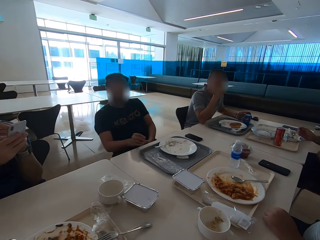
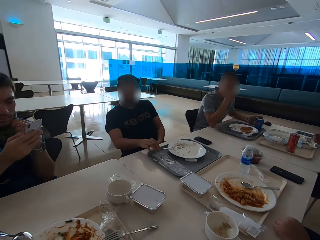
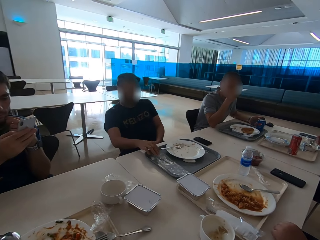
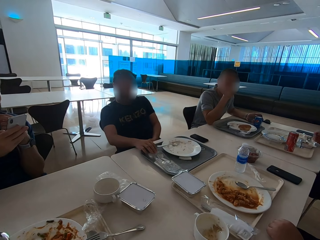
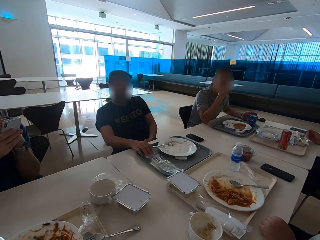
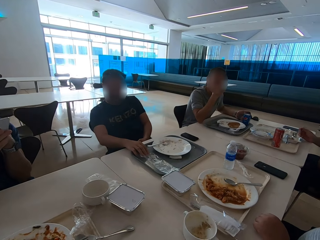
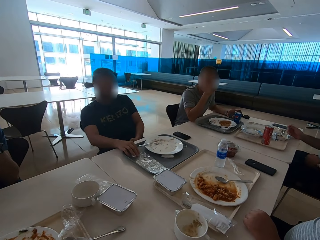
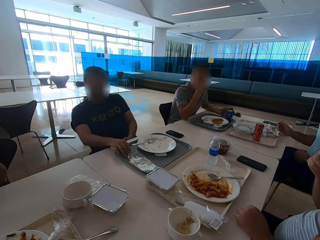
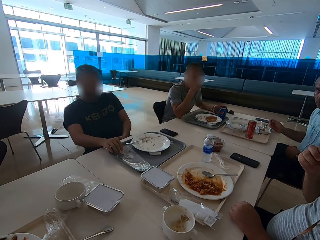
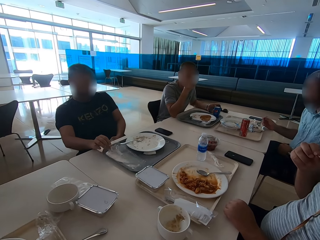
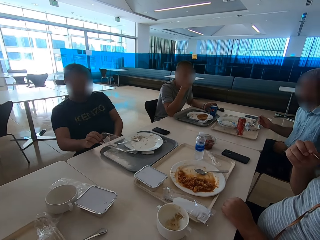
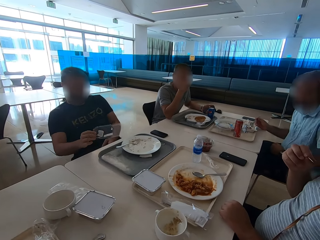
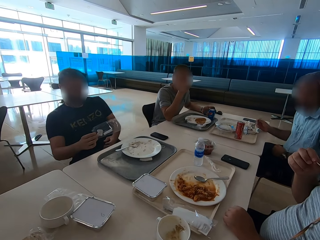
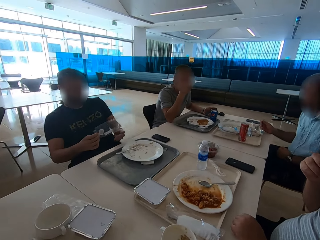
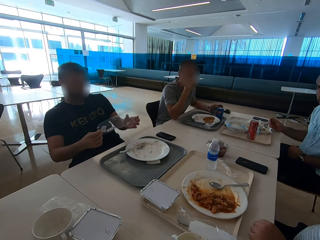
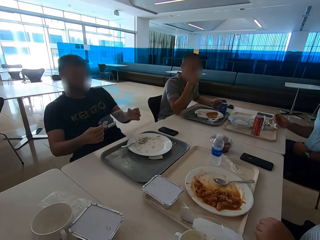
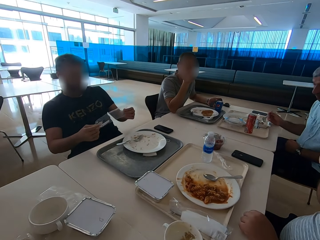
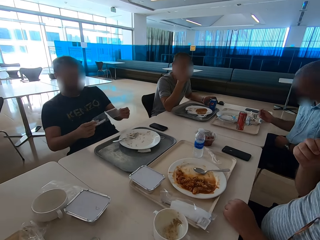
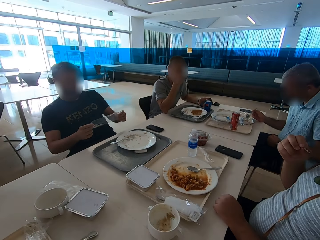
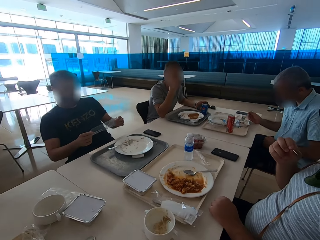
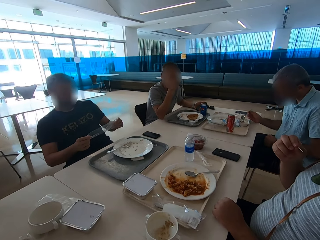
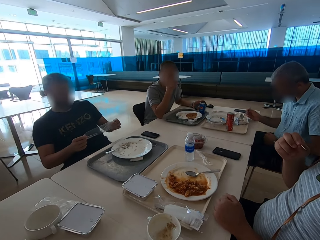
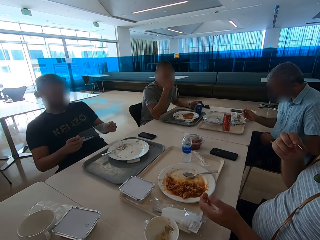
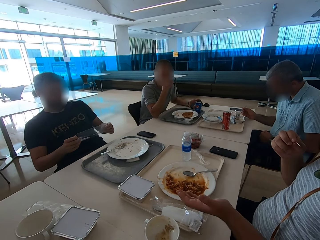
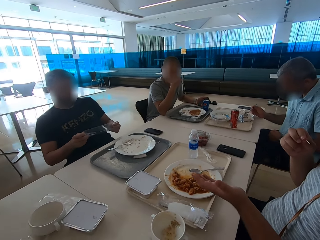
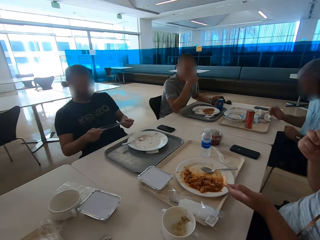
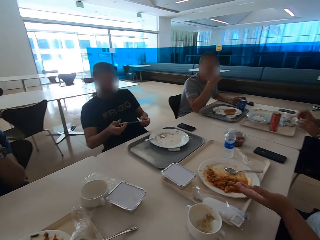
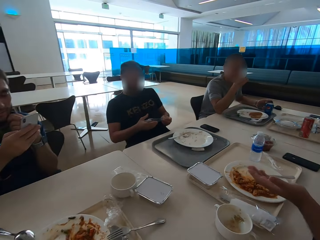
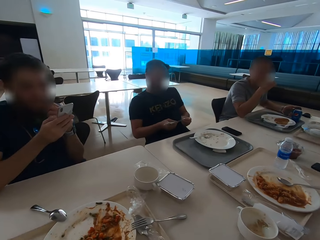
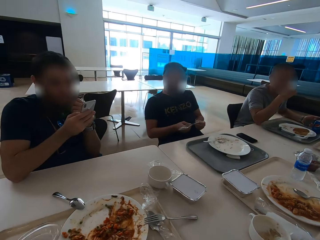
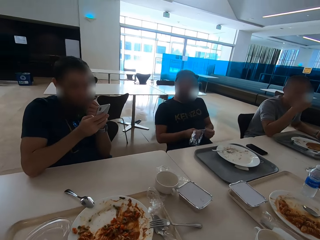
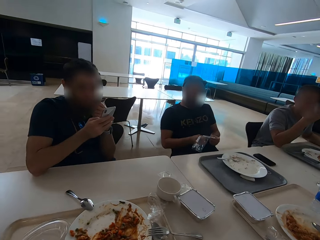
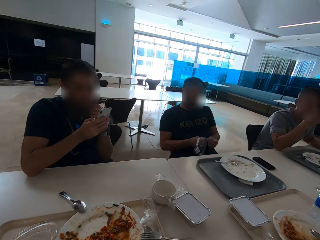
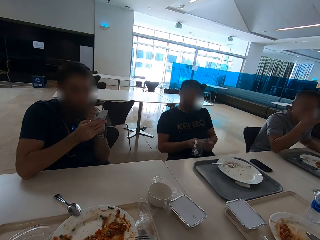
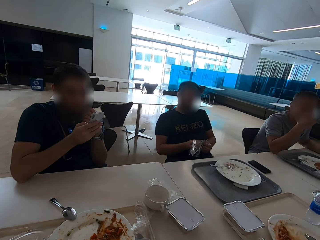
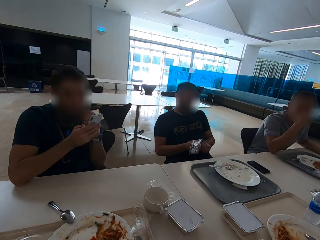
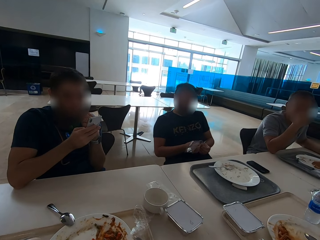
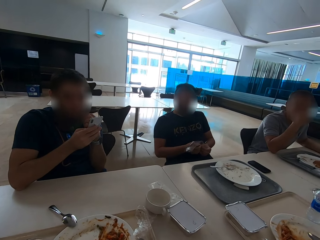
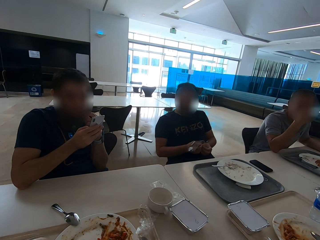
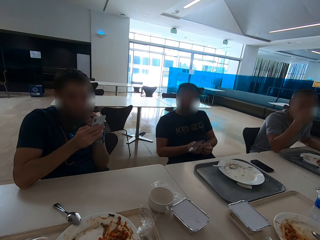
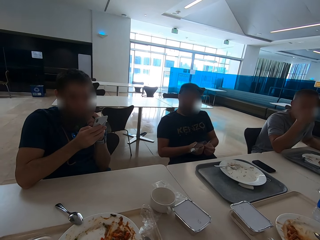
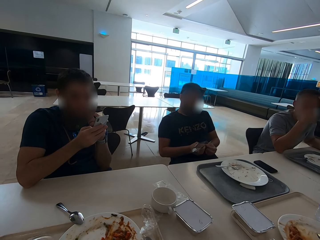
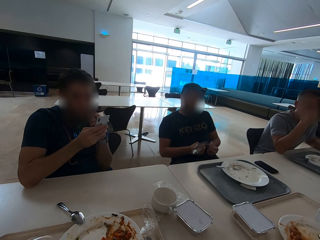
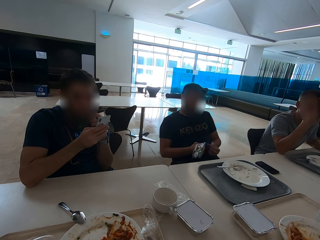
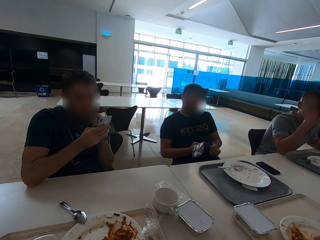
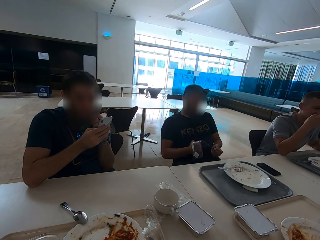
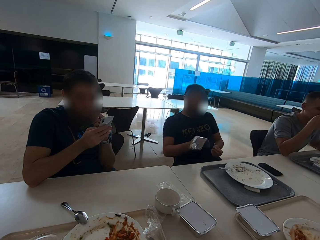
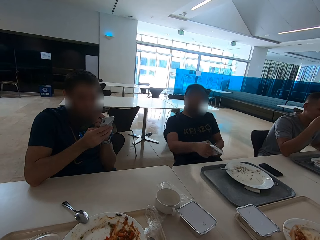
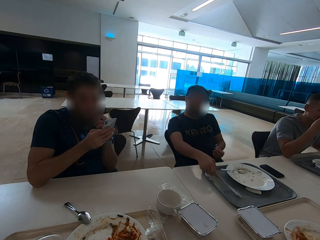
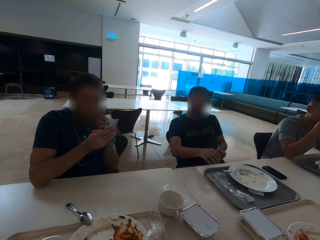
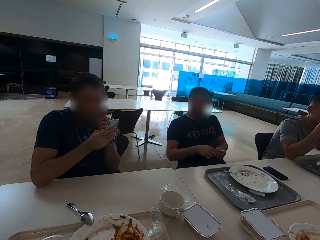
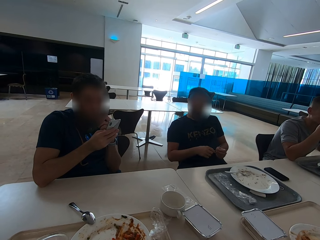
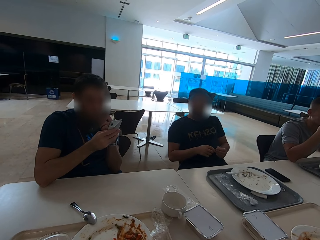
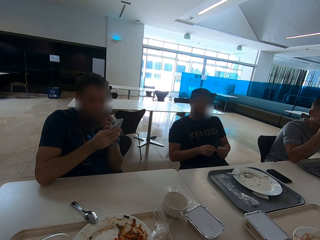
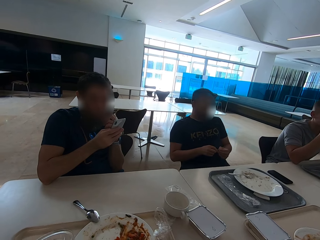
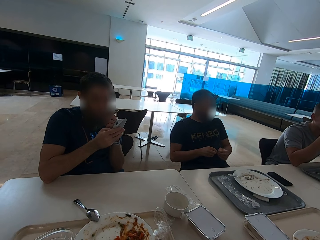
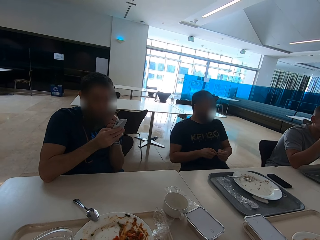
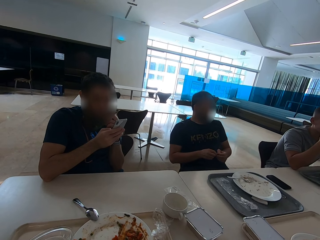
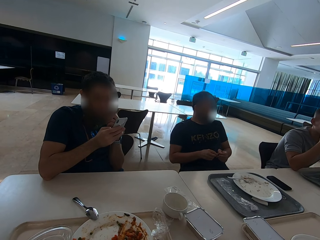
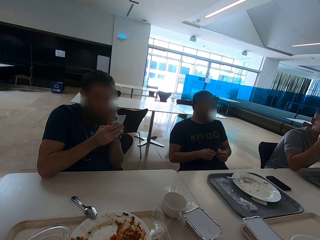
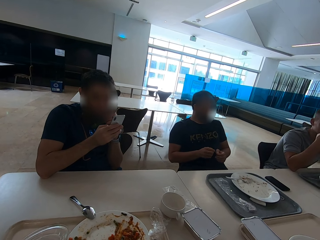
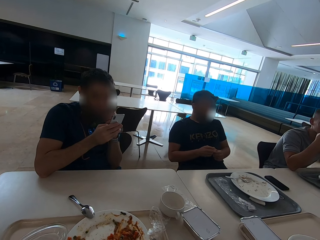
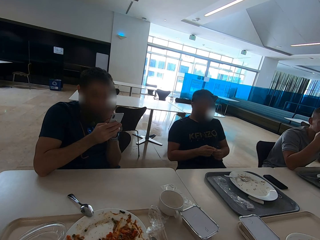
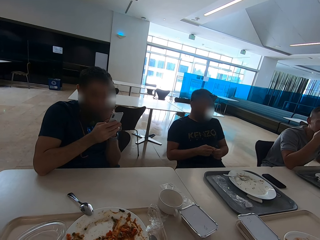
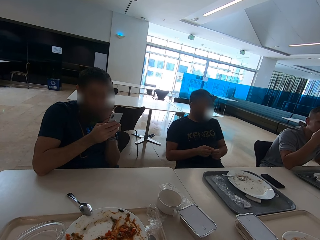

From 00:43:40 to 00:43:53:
A man picks up a plastic bag. A person picks up paper on the tray. The man removes a toothpick from the plastic bag. Another person uses a phone. The camera wearer puts the paper down. The man puts the plastic bag on the tray.

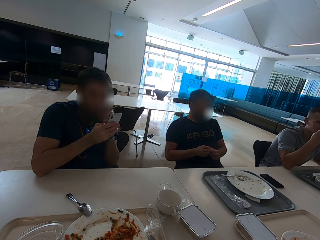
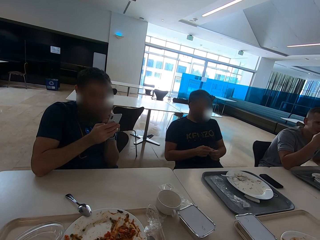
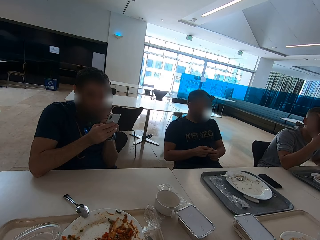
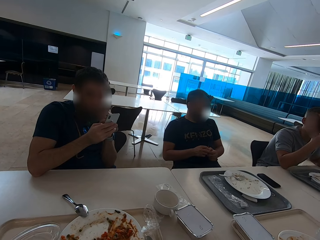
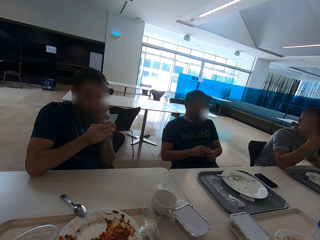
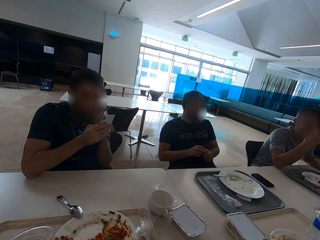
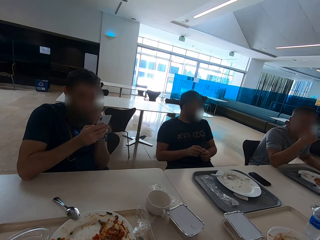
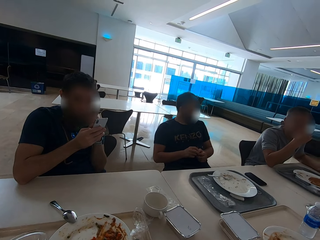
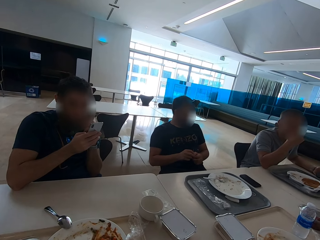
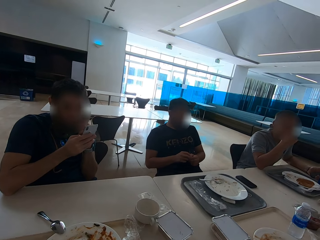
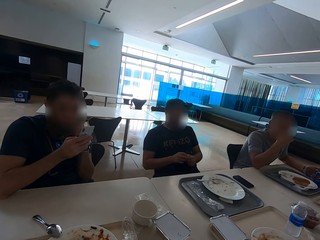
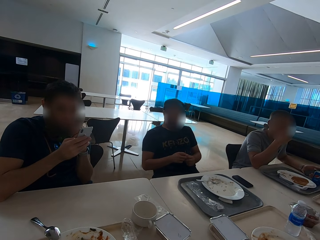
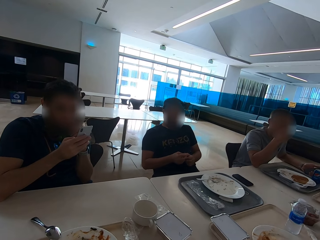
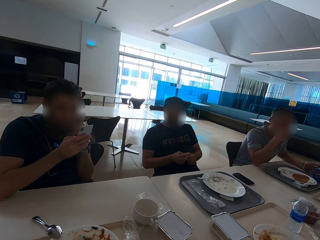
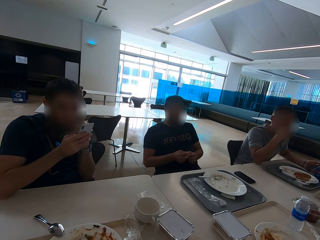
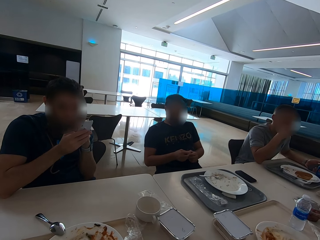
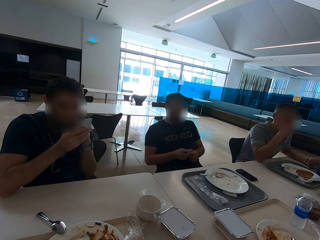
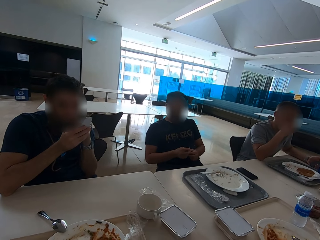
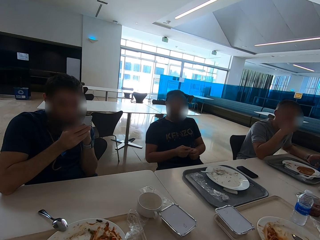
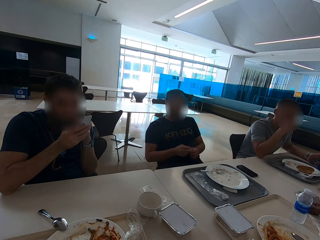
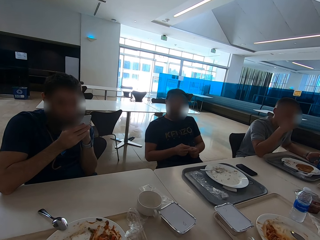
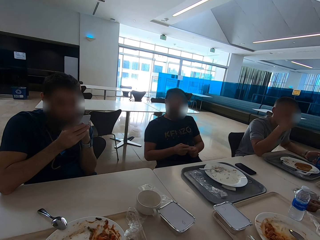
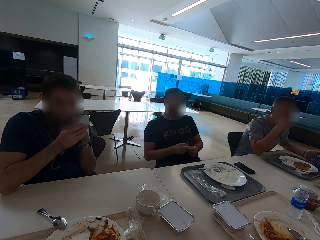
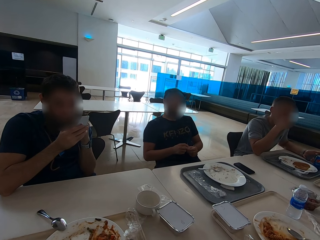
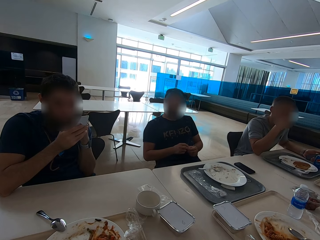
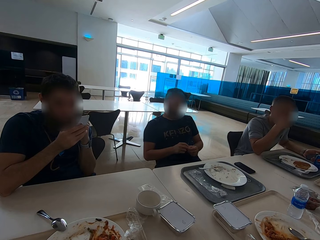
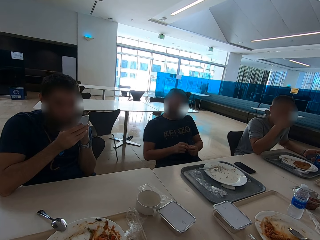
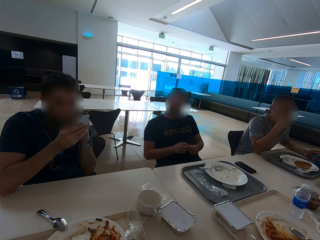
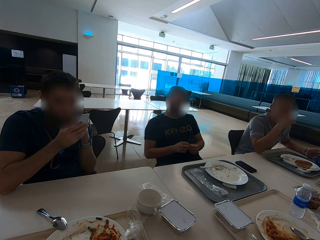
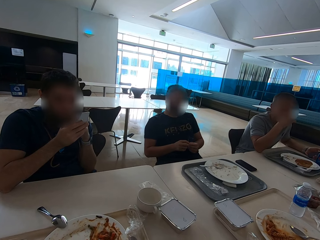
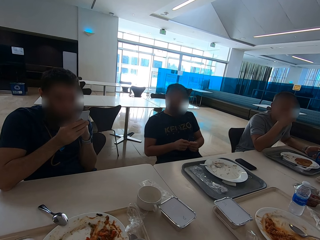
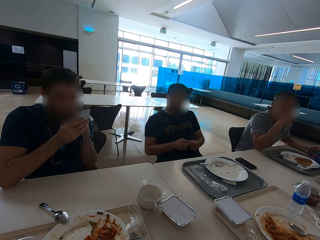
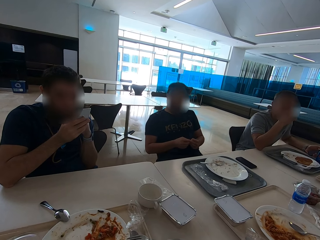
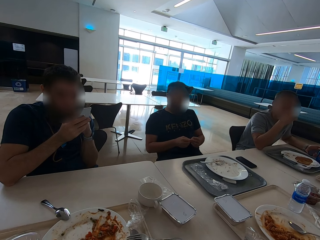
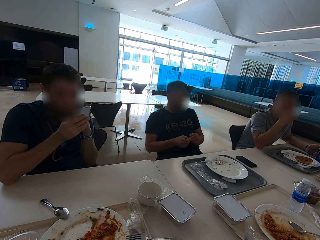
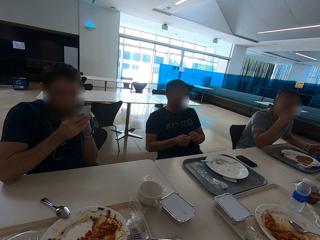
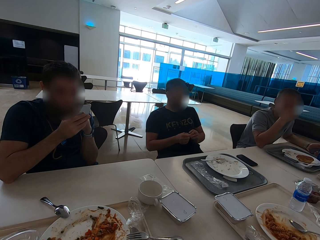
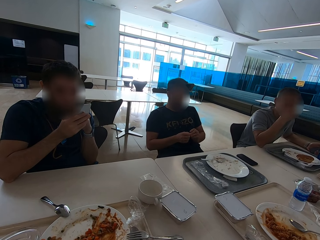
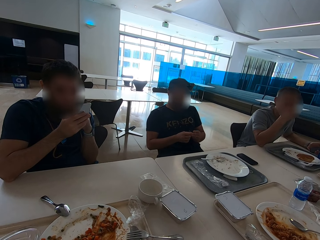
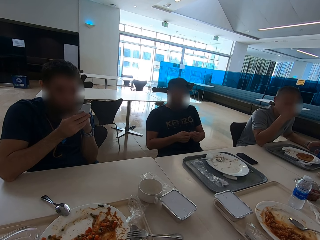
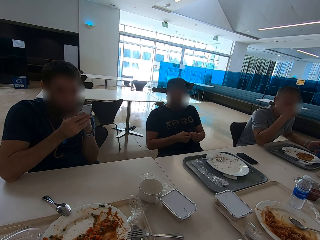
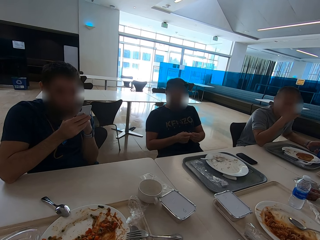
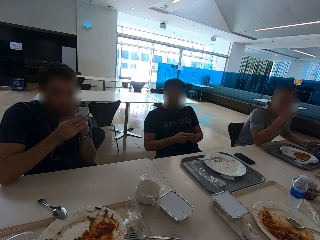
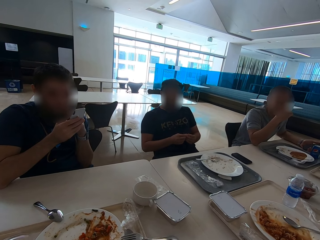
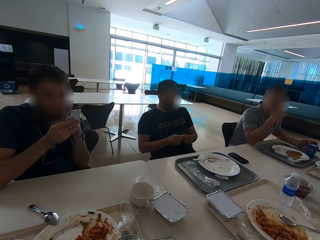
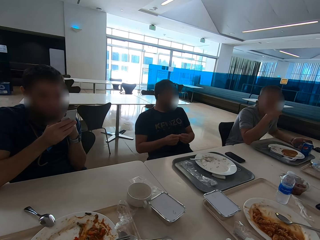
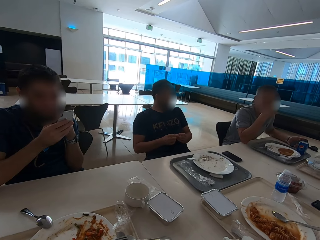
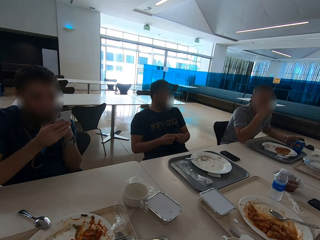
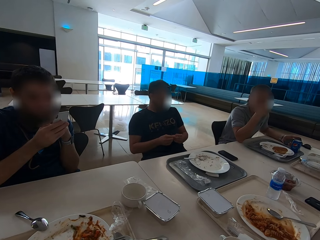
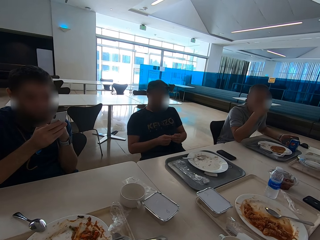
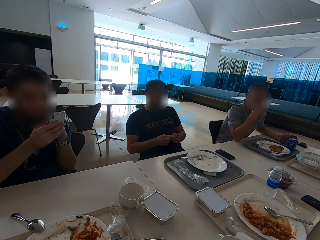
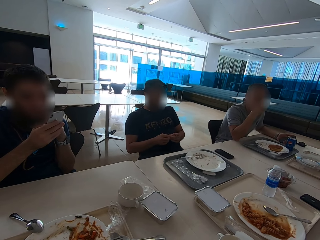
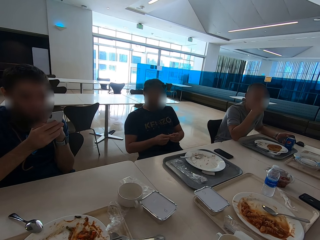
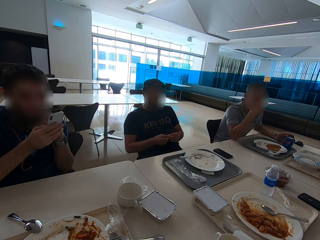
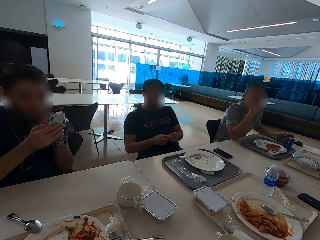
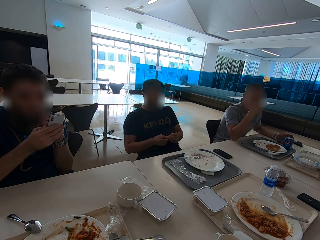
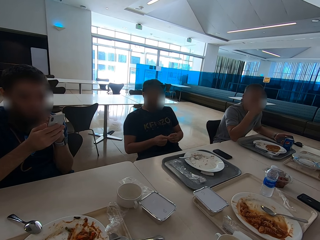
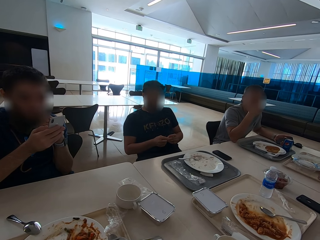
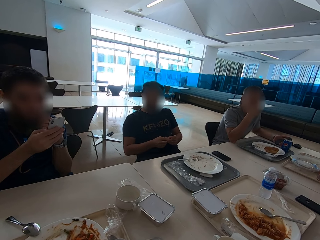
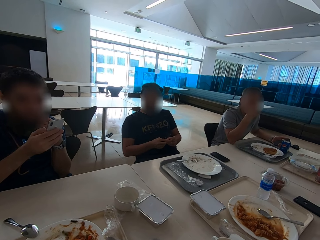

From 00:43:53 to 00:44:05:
The camera wearer looks at a person.
